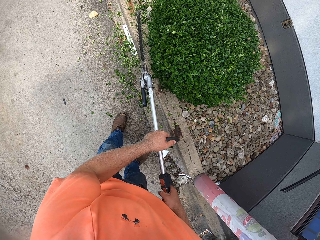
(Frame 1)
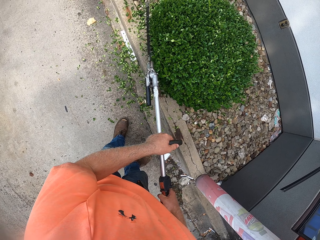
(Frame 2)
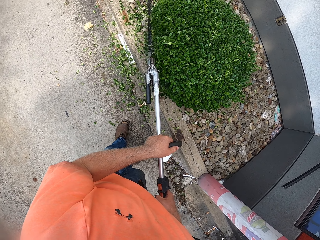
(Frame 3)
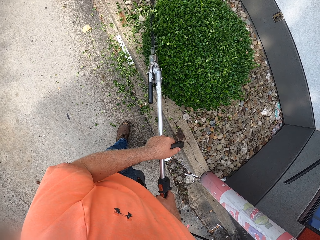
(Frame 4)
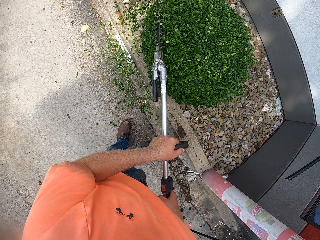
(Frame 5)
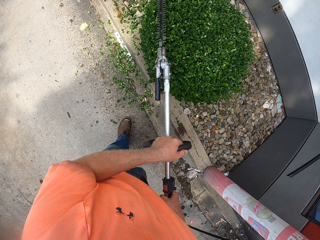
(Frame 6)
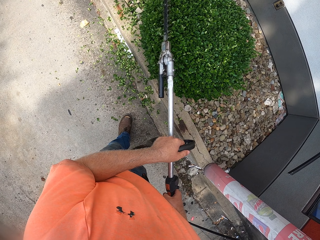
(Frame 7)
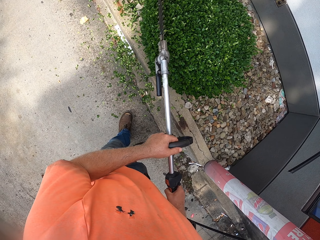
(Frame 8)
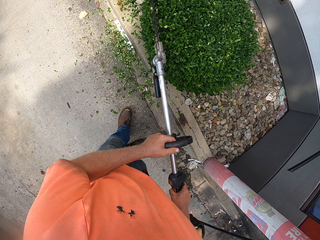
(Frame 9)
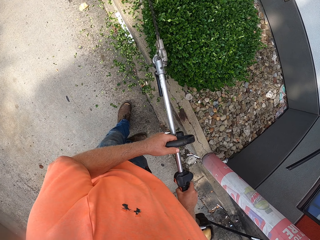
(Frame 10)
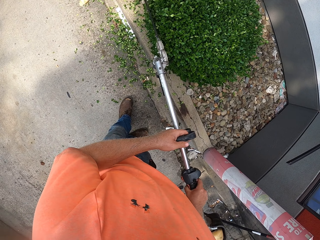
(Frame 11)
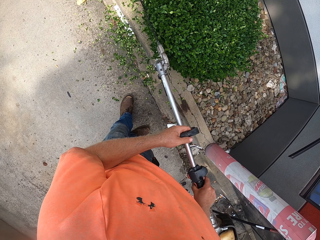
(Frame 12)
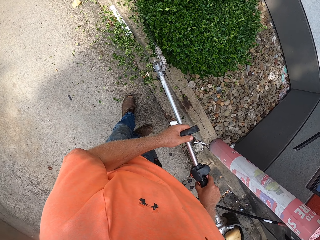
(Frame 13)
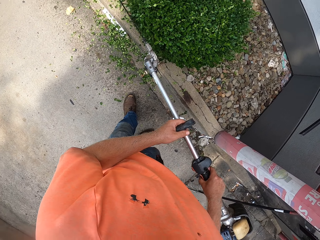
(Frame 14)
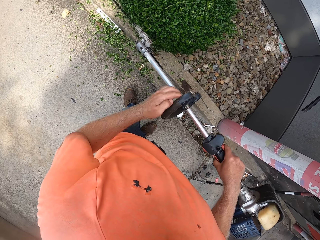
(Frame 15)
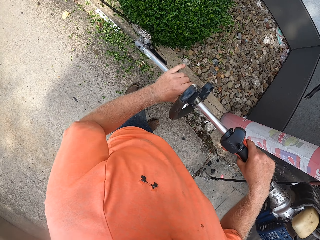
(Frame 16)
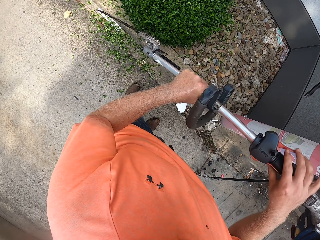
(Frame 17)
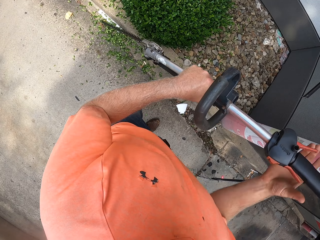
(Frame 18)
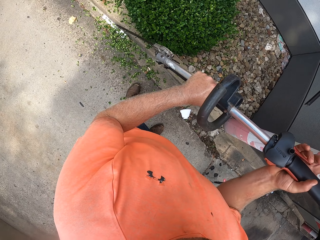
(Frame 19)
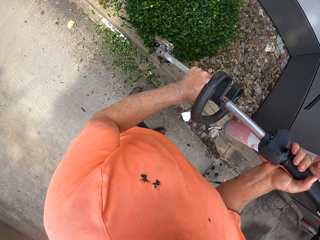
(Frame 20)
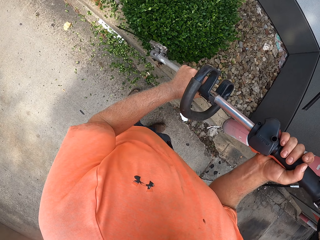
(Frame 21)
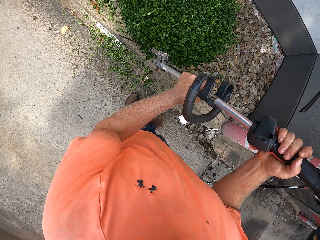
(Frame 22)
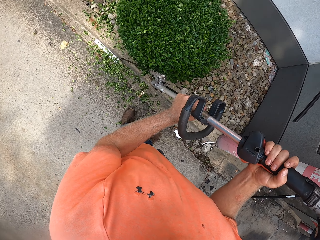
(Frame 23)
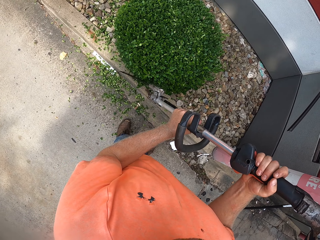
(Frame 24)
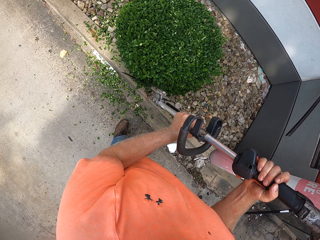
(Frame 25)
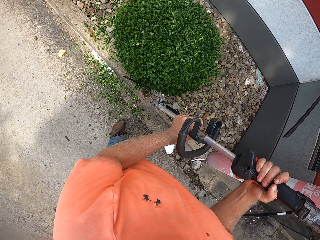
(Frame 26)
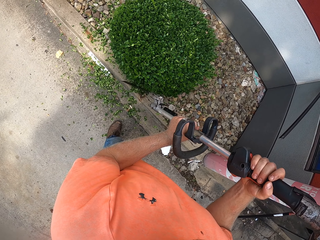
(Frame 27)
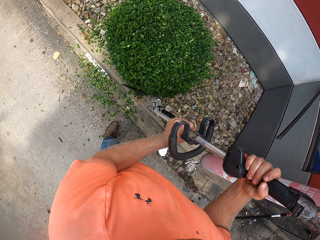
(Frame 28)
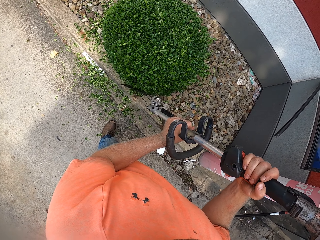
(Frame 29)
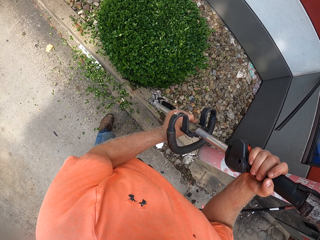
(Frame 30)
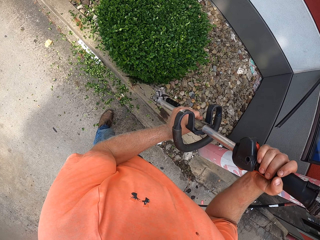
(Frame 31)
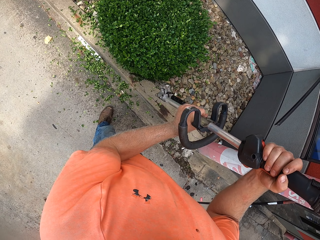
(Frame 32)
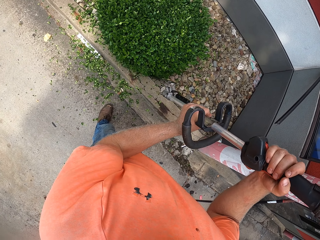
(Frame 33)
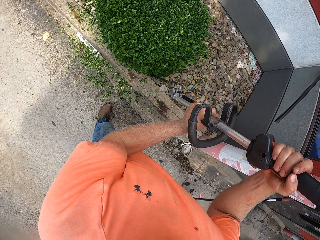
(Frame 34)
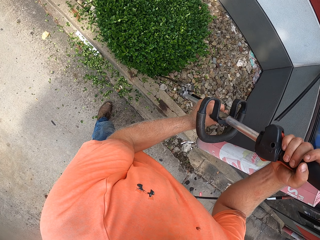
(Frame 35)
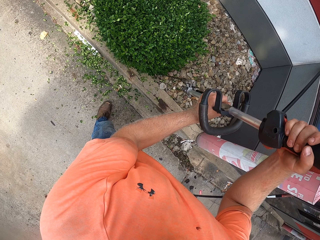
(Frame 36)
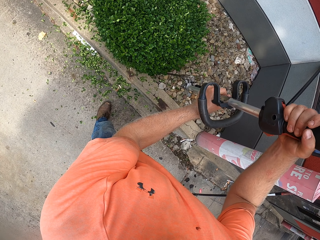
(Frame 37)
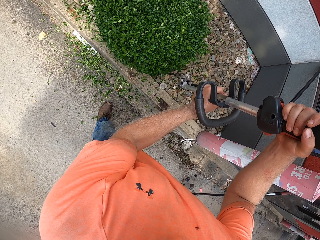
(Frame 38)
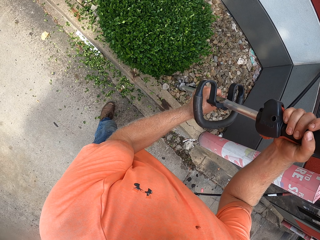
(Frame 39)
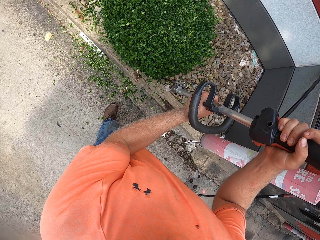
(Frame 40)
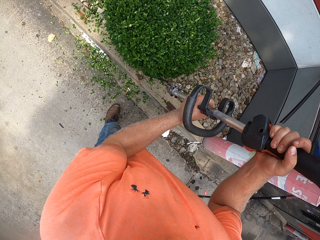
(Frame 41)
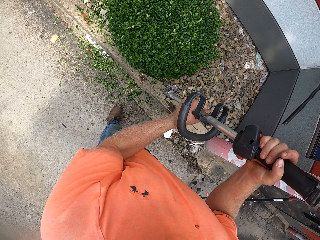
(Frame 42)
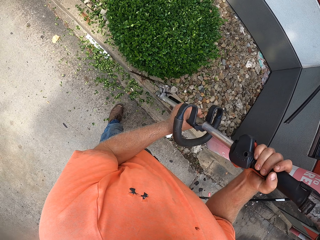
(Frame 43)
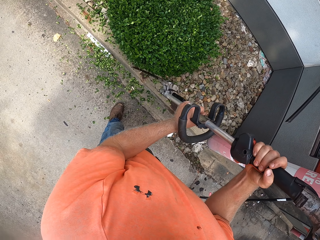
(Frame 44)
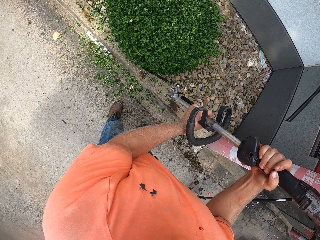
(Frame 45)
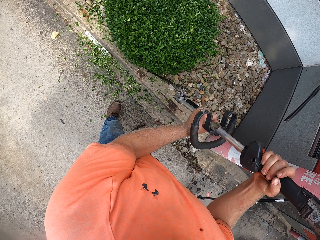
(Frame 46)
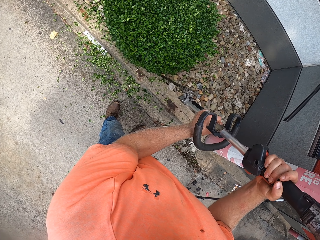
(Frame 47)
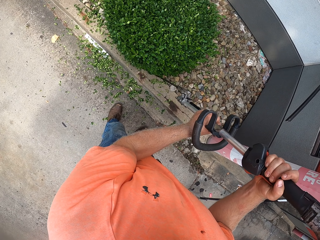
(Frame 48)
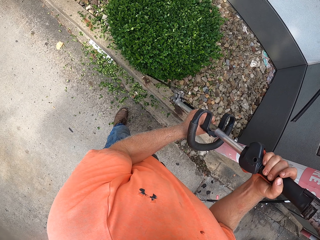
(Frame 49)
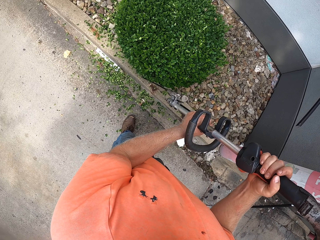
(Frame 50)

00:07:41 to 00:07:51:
The camera wearer cuts the shrub with the edge cutting machine. He moves the edge cutting machine away from the shrub. He cuts the shrub with the edge cutting machine. He moves the edge cutting machine away from the shrub. He holds up the edge cutting machine with both hands. He cuts the shrub with the edge cutting machine in his hands. He moves the edge cutting machine away from the shrub.

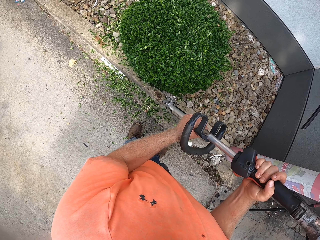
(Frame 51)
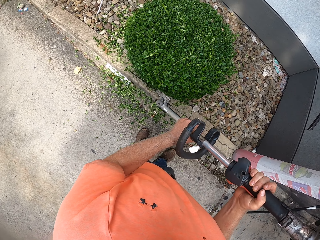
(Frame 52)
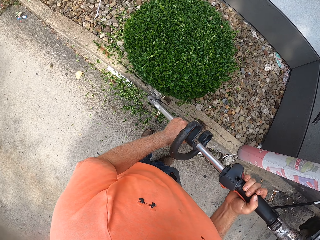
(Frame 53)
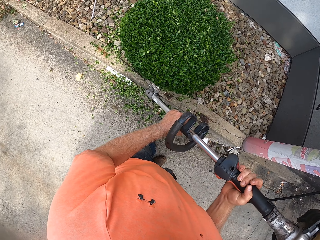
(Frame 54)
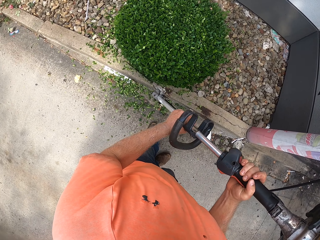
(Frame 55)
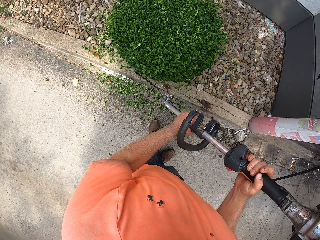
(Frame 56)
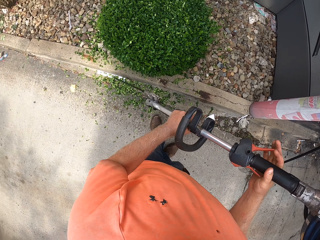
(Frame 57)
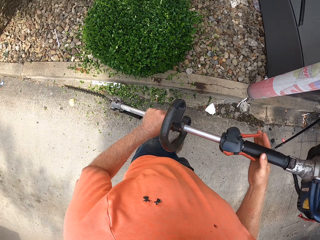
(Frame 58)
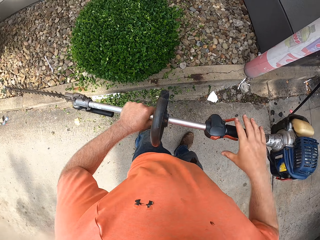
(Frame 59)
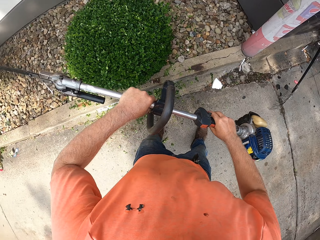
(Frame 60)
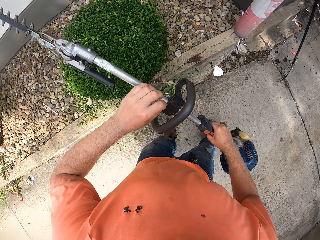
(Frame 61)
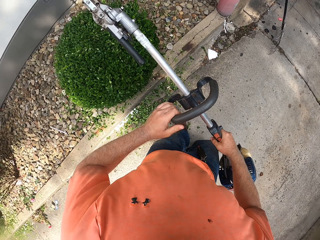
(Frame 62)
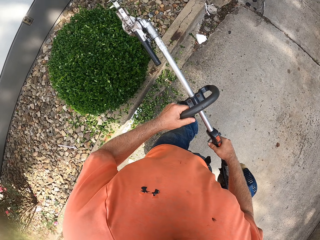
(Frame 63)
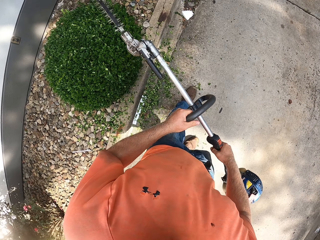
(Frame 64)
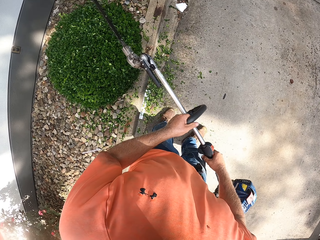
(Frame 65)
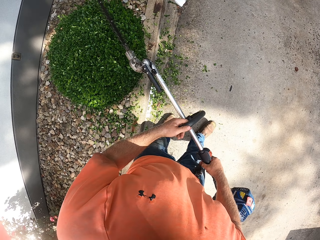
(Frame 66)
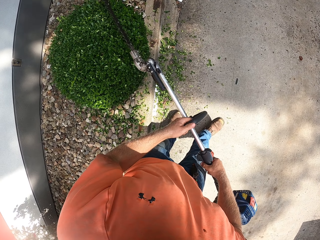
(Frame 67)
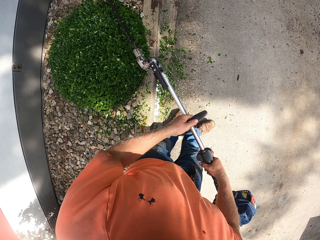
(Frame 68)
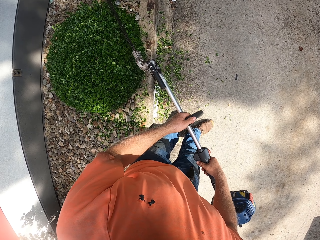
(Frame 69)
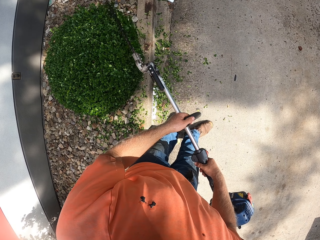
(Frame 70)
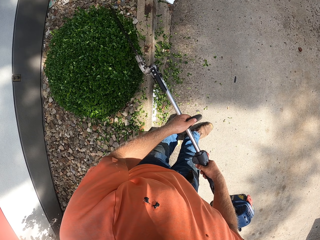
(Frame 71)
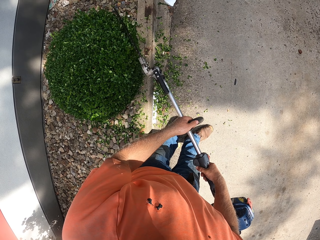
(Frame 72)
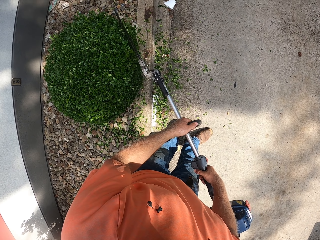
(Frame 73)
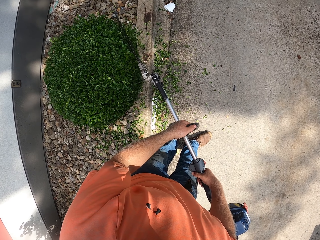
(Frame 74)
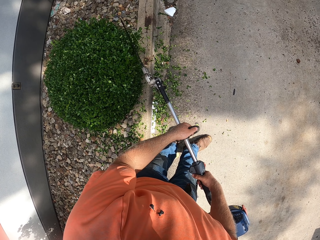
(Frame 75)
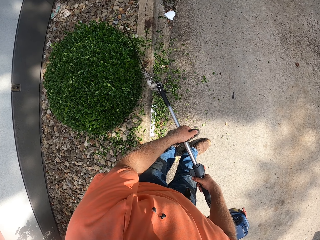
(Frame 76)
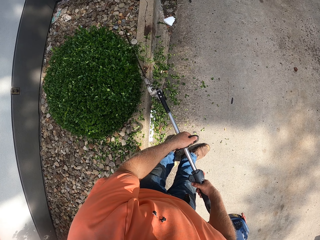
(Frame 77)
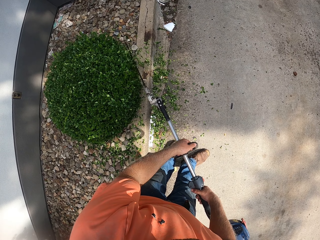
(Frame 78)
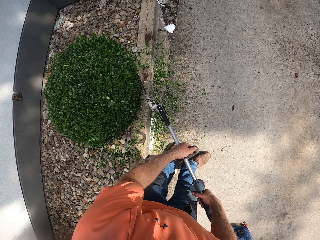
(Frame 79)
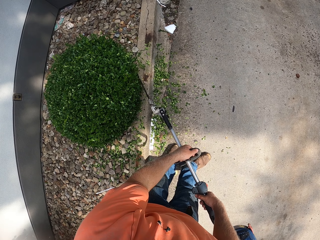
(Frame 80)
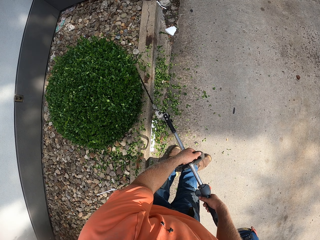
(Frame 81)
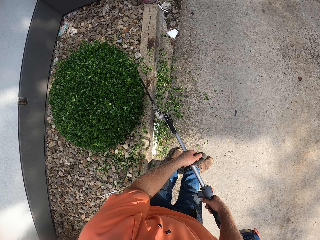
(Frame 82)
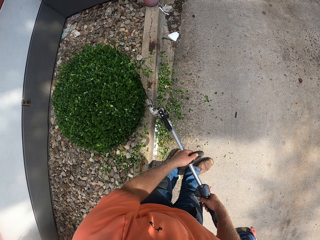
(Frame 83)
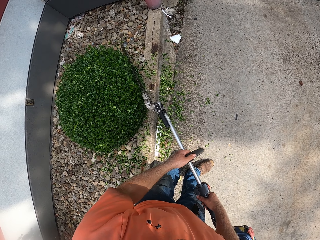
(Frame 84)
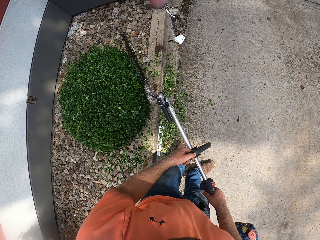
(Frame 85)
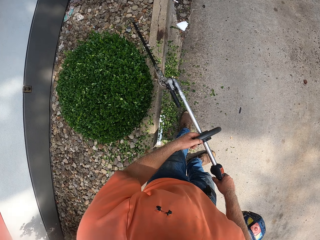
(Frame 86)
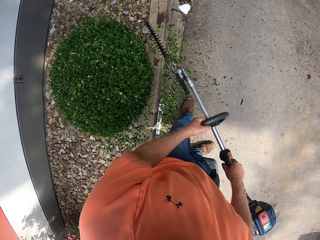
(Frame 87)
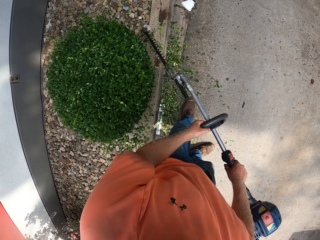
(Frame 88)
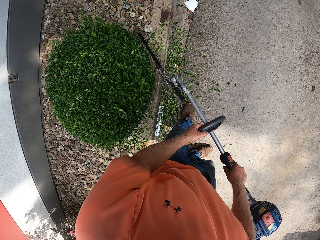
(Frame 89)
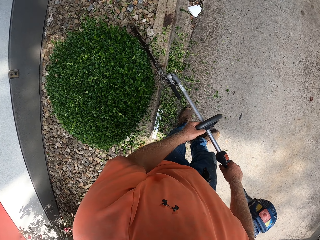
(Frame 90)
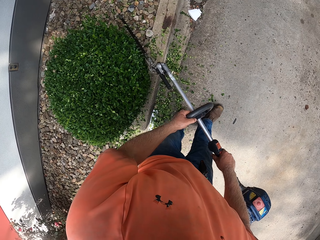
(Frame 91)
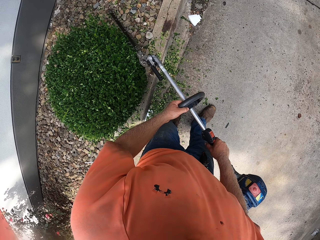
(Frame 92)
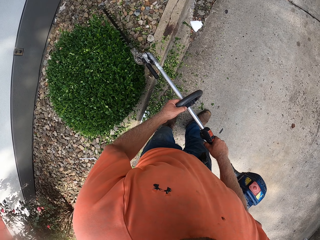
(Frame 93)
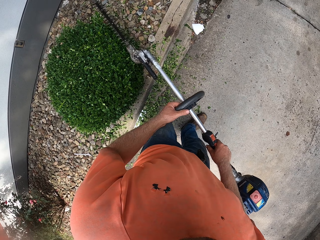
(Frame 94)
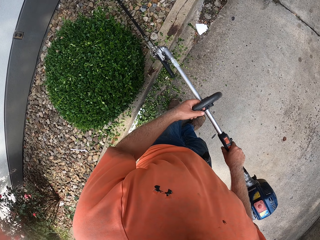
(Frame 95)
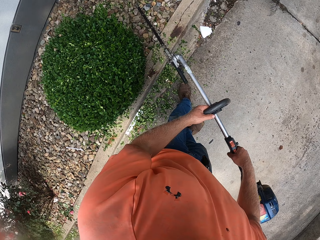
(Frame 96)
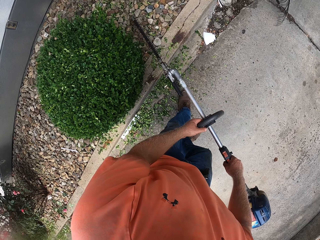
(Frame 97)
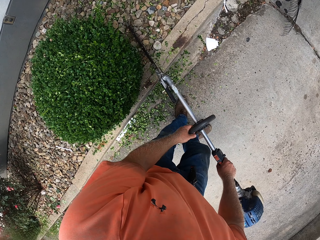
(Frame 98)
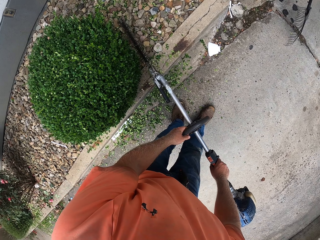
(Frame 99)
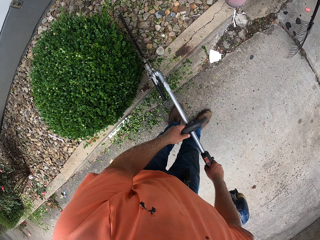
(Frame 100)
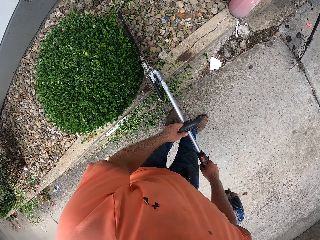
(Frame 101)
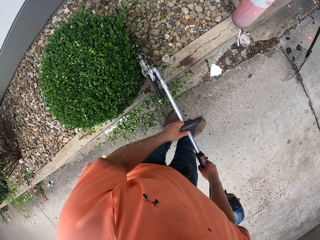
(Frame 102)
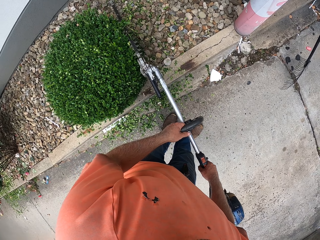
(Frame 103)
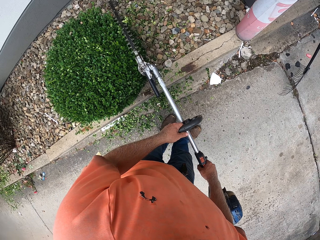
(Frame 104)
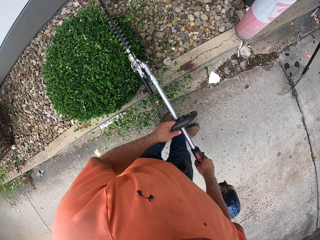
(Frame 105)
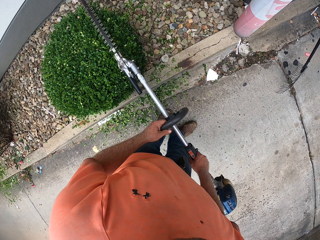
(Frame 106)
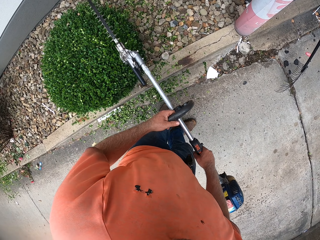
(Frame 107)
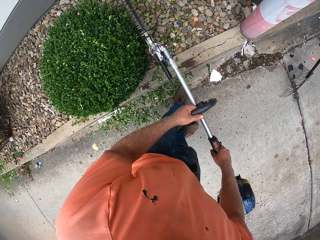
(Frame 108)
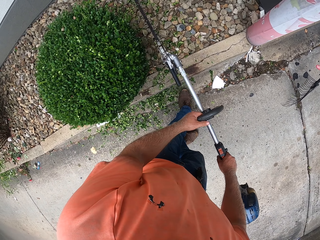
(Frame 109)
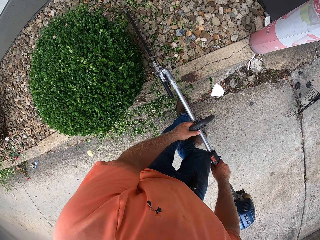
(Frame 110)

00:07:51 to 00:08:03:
The camera wearer moves the edge cutting machine or hedge trimmer away from the shrub. He holds the hedge trimmer with his right hand and holds the hedge trimmer with his left hand. He switches the position of the edge cutting machine with both hands. He cuts the shrub with the edge cutting machine in his hands. He moves the edge cutting machine along the shrub. He moves the edge cutting machine along the shrub again. He cuts the shrub with the edge cutting machine. He moves the edge cutting machine along the shrub.
